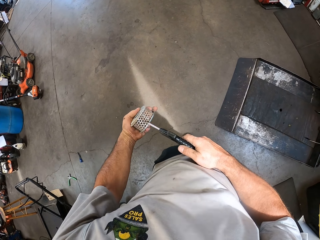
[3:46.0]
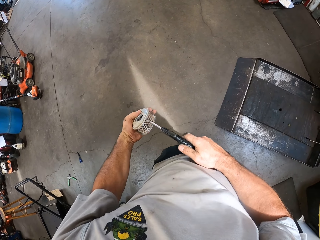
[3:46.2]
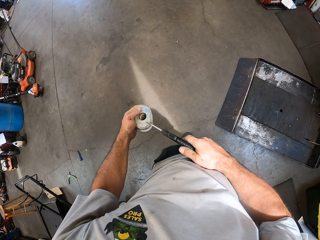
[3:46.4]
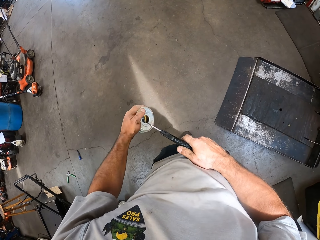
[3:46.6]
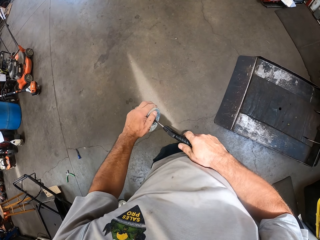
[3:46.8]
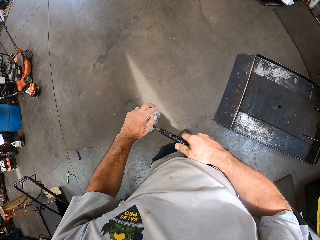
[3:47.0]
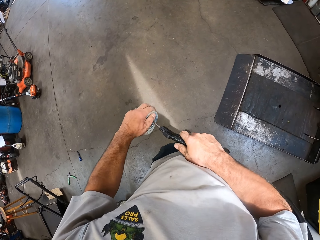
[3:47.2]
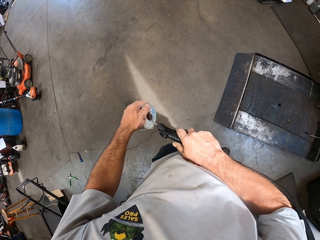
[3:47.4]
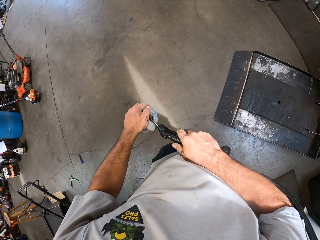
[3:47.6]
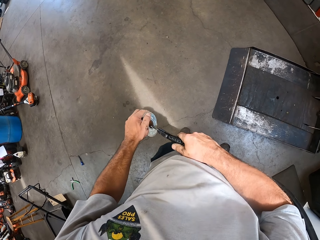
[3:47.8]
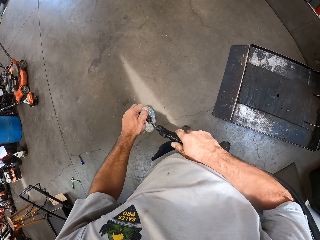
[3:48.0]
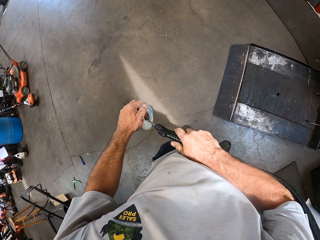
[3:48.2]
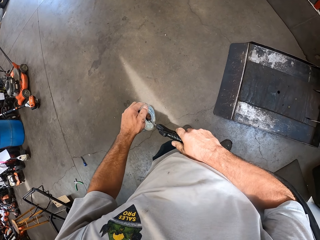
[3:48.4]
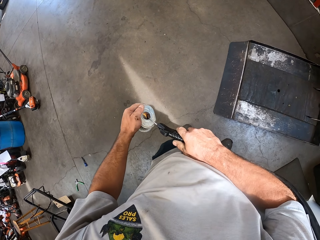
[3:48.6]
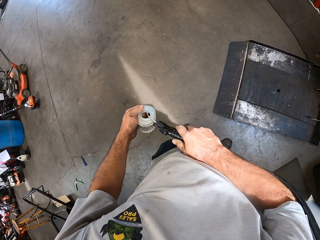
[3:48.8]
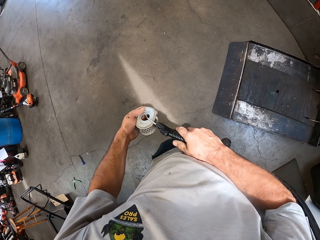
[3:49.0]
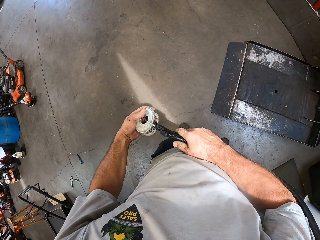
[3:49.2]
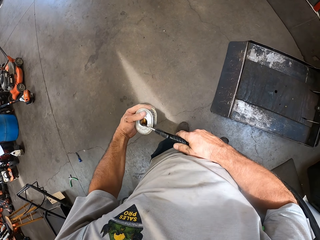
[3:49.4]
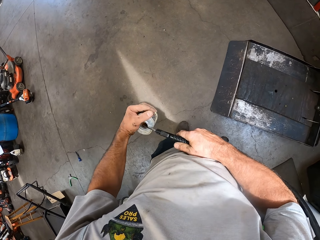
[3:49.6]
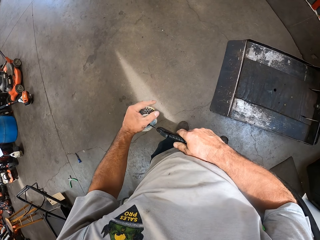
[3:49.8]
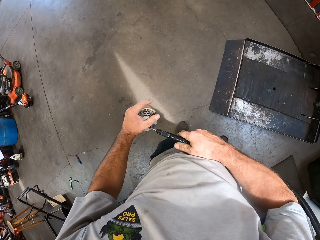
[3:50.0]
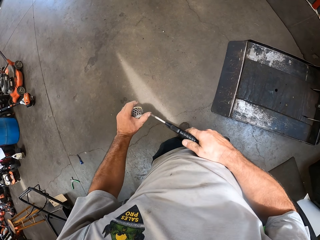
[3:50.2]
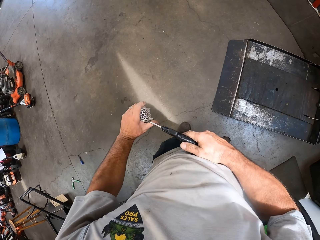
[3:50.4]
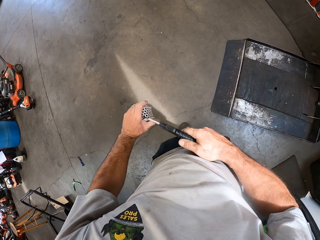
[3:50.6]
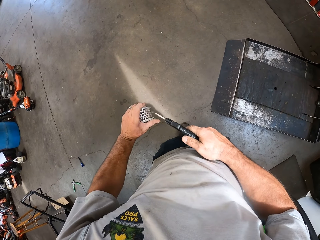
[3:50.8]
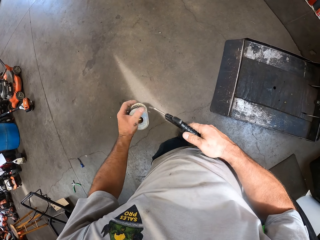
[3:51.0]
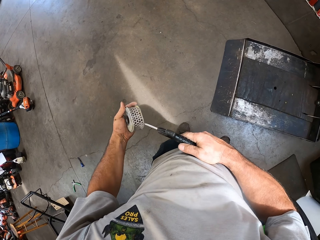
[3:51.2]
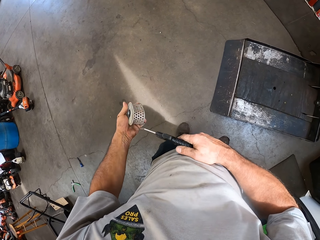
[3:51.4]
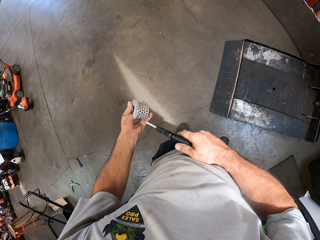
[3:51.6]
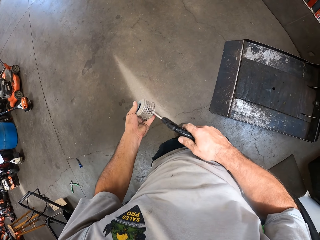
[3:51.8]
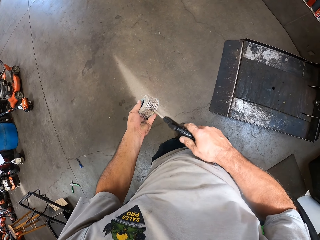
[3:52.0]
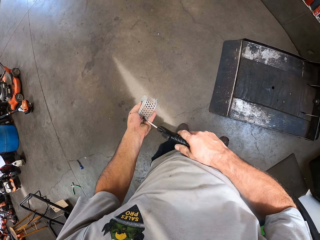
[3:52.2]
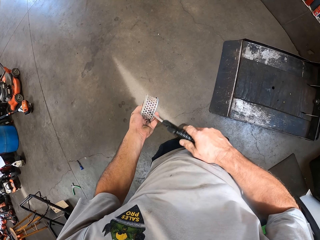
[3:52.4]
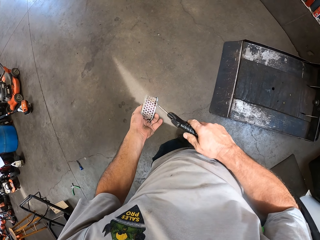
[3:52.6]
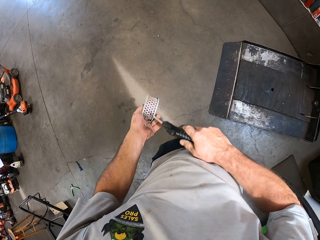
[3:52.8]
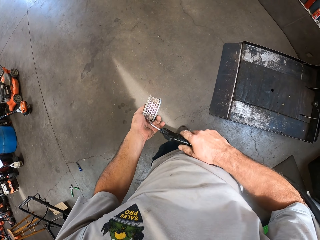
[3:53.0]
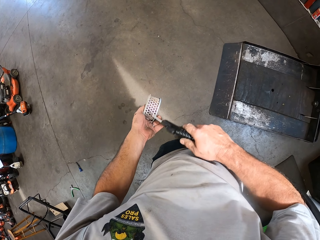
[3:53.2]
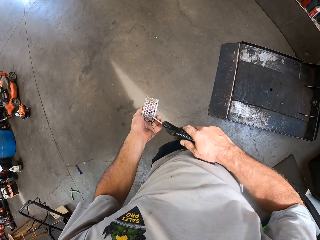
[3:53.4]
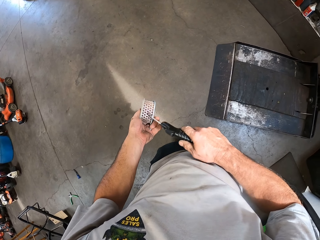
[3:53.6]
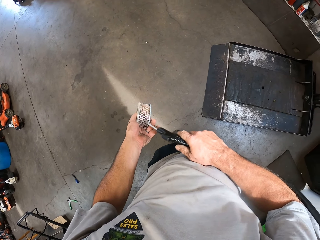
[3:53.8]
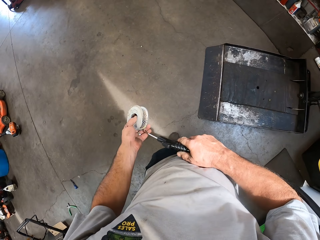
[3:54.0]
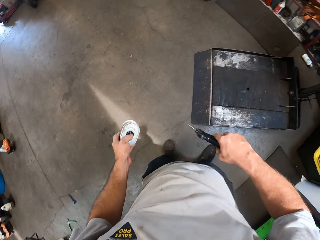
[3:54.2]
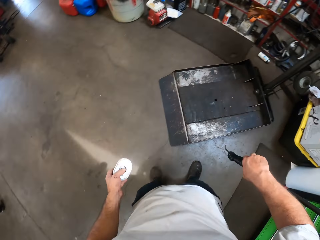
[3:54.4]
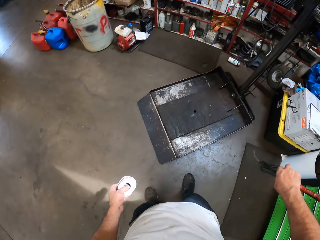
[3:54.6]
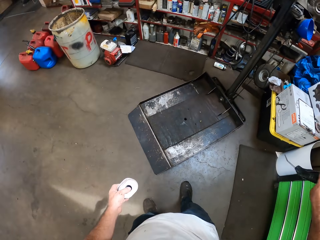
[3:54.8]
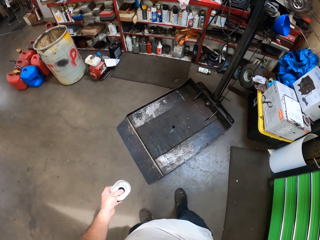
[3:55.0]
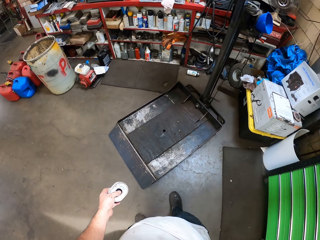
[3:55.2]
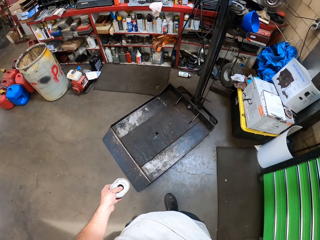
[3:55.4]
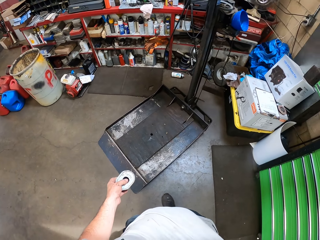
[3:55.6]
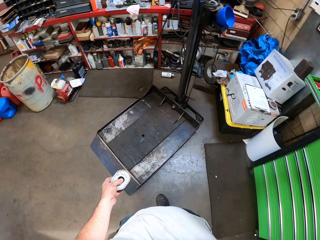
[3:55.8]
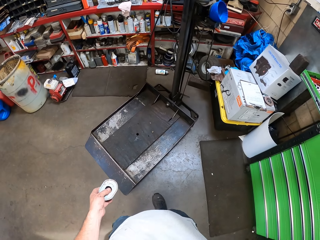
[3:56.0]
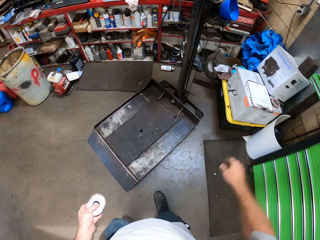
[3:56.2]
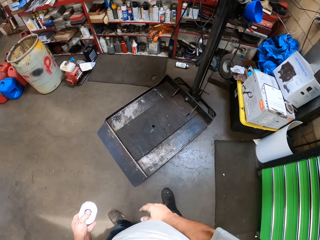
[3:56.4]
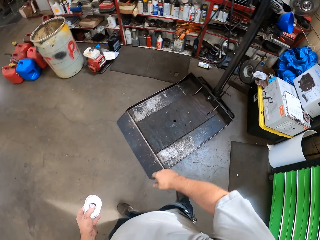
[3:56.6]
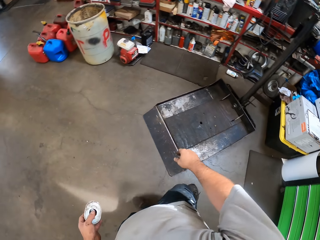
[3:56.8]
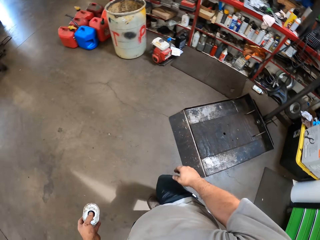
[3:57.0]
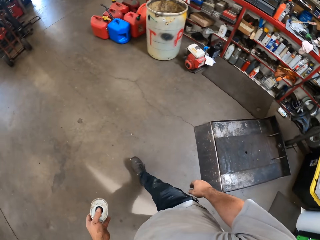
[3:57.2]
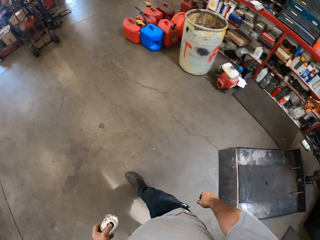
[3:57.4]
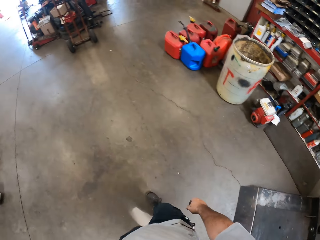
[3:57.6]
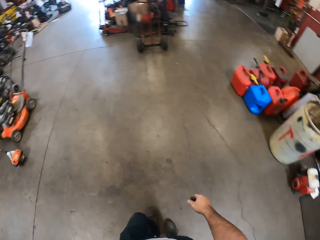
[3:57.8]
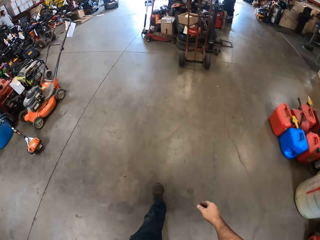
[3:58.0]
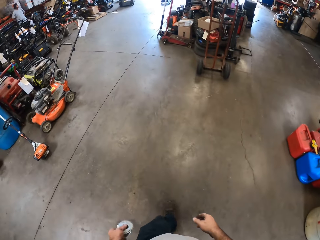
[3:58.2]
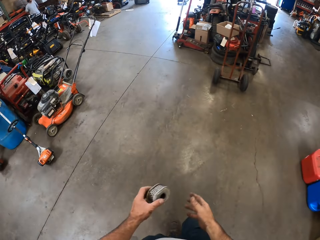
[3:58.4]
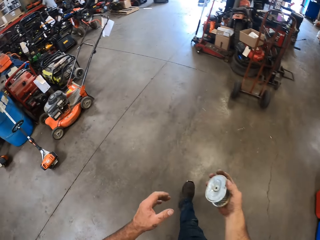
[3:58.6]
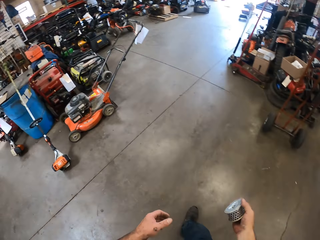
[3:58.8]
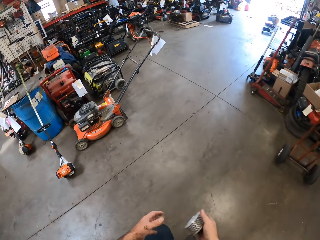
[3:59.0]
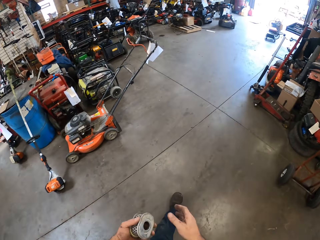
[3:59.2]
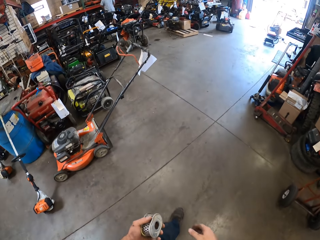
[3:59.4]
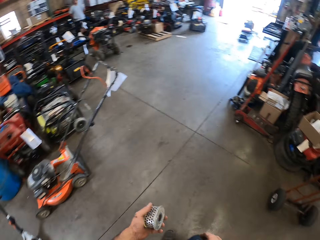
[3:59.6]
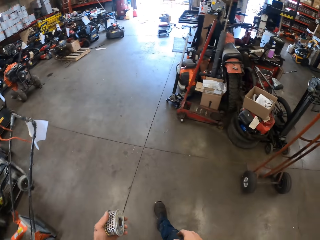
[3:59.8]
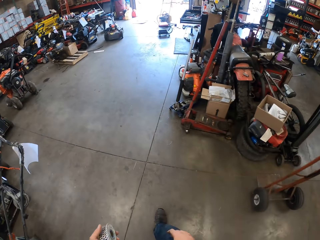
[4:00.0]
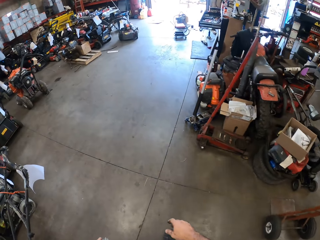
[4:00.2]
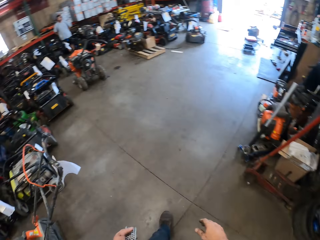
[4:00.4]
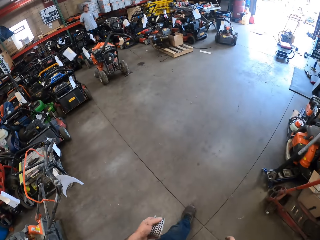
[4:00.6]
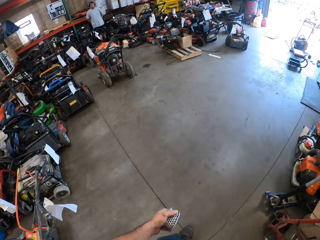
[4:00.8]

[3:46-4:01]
The camera wearer releases the spray gun. He moves around the workshop. He throws the air filter to his right hand. He throws the air filter to his left hand.

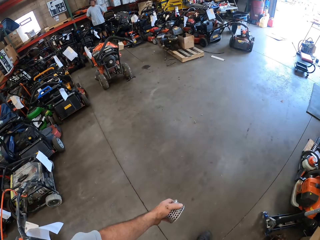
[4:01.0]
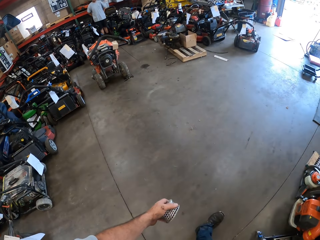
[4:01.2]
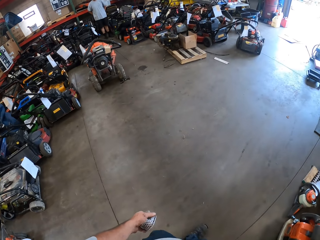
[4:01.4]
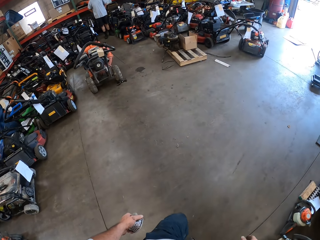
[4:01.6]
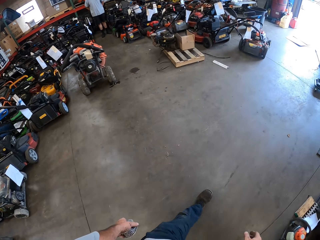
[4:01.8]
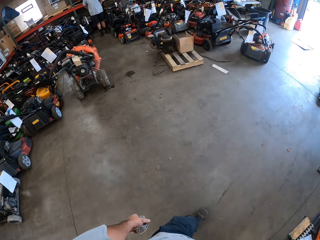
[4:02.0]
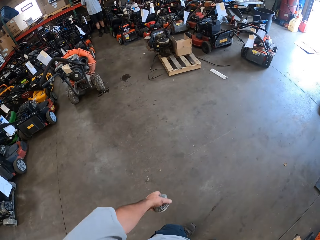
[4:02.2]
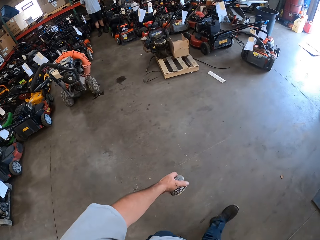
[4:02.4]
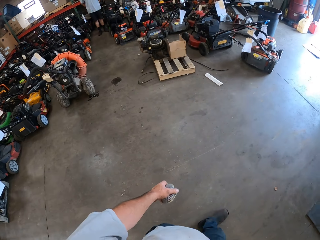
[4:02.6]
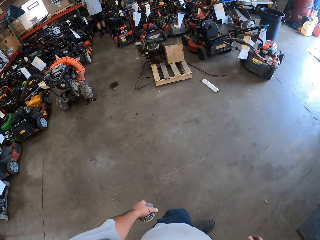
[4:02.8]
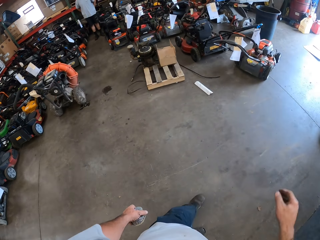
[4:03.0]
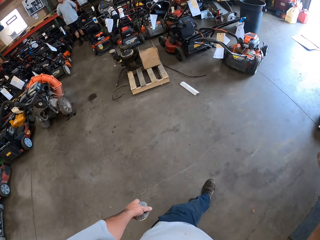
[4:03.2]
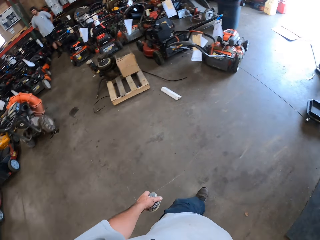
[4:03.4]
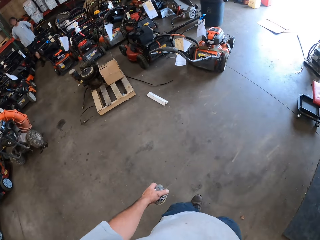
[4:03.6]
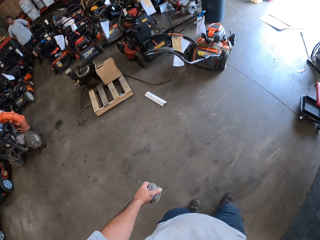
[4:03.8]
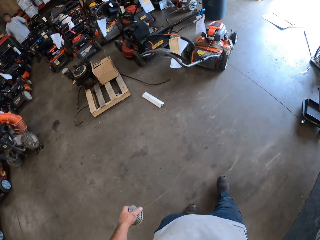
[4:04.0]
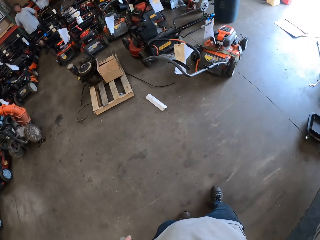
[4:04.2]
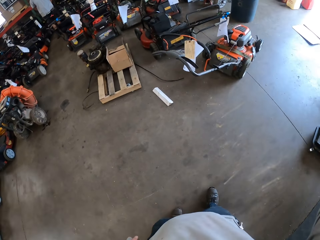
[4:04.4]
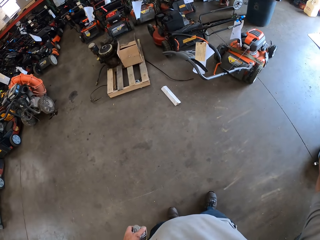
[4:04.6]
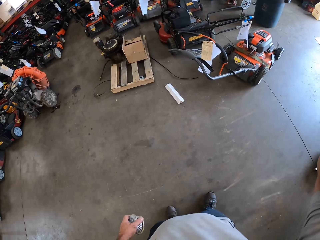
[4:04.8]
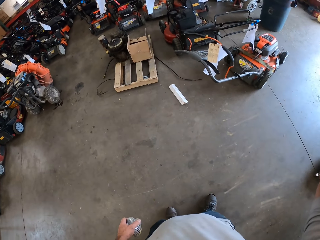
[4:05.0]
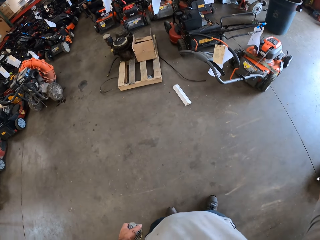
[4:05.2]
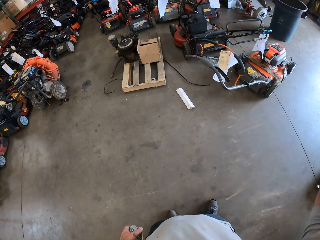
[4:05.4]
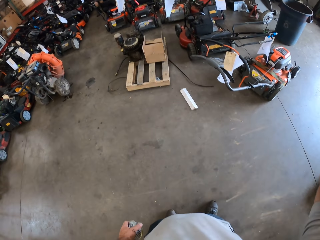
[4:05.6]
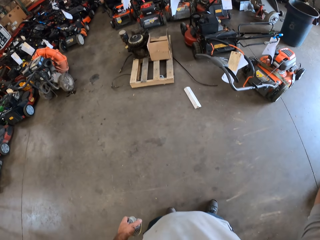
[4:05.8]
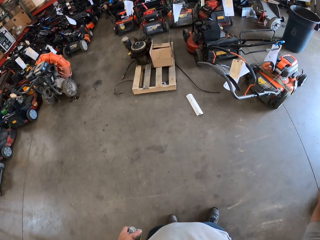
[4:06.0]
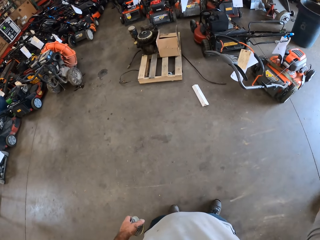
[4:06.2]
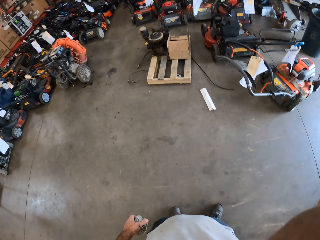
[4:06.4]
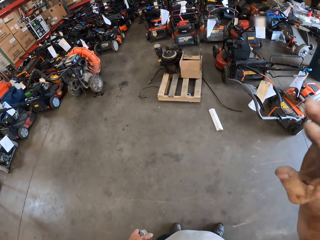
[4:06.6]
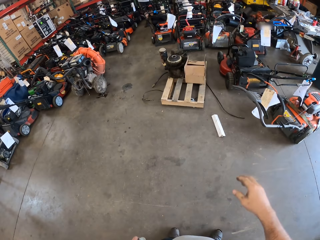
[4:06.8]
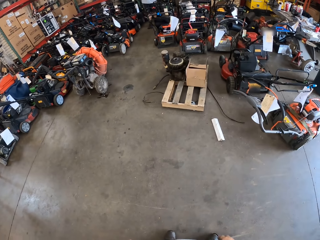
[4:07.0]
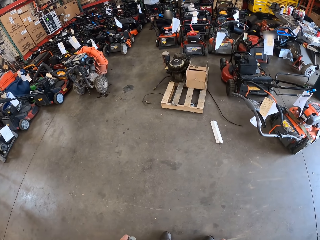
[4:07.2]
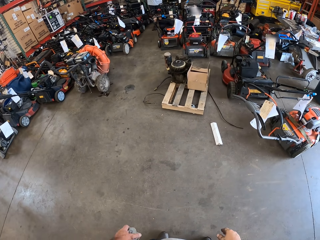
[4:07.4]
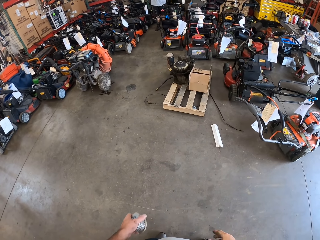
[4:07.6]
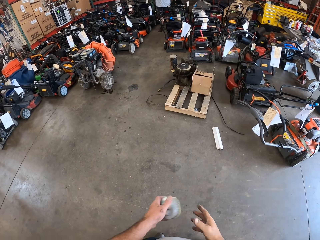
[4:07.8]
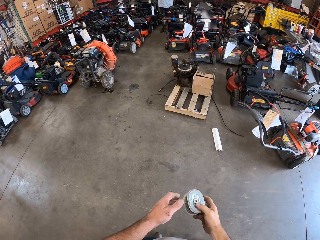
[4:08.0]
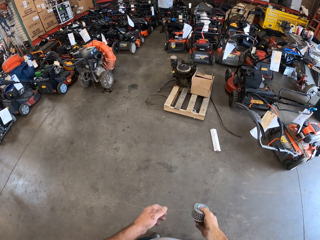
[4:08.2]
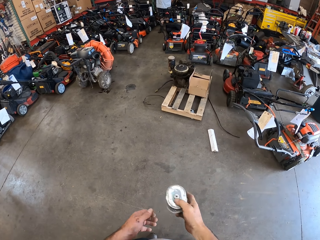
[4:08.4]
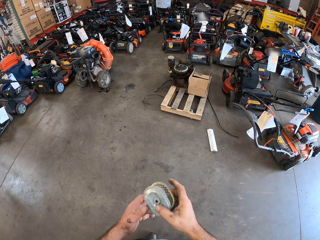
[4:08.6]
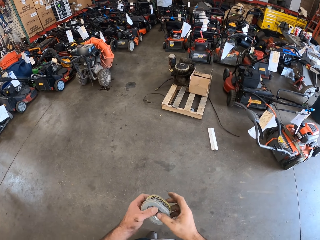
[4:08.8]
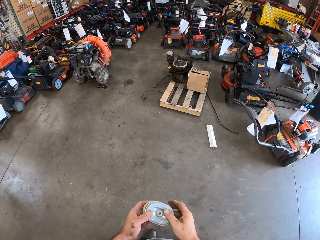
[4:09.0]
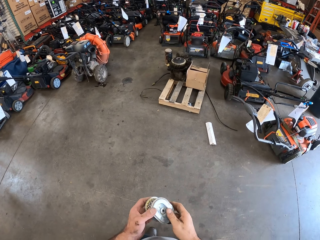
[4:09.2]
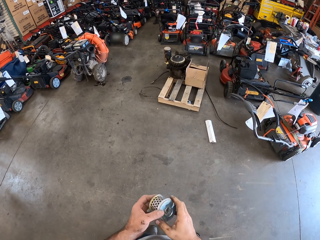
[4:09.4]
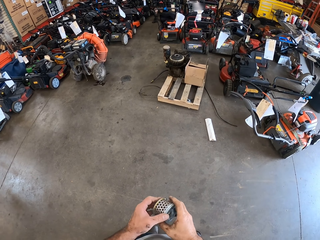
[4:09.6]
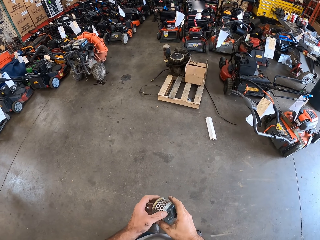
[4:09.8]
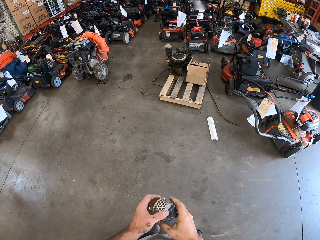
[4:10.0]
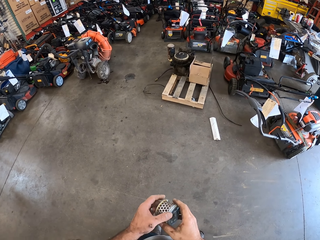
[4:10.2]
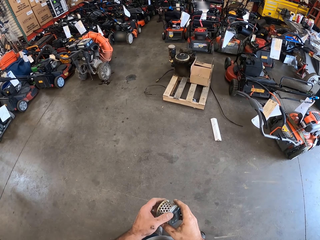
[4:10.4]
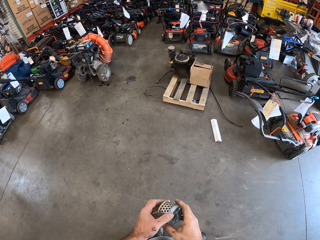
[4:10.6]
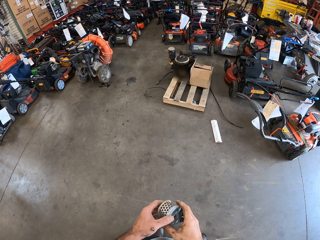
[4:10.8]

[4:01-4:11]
The camera wearer adjusts his head camera. He stares around. He throws the air filter to his right hand. He holds the air filter with his hands.
